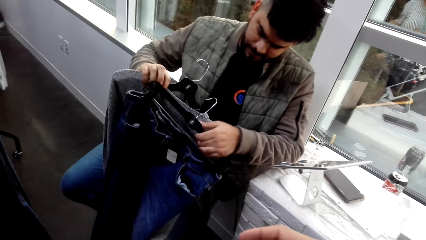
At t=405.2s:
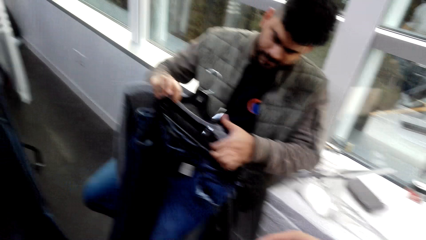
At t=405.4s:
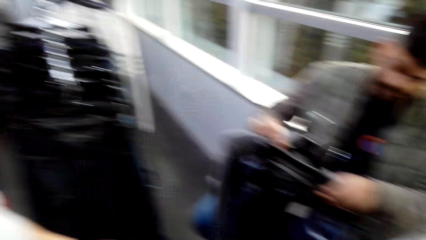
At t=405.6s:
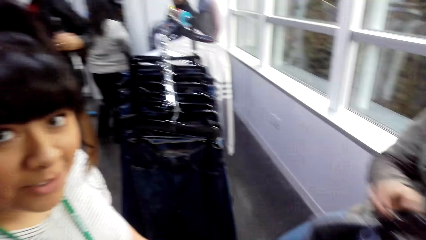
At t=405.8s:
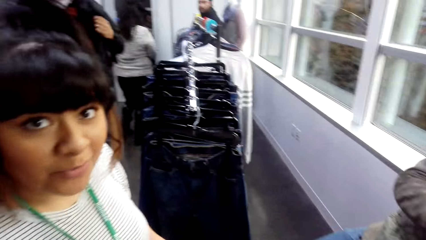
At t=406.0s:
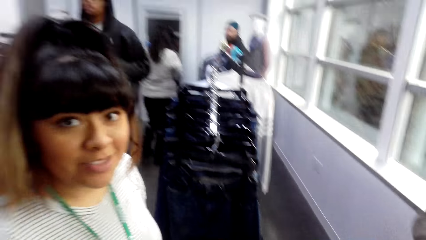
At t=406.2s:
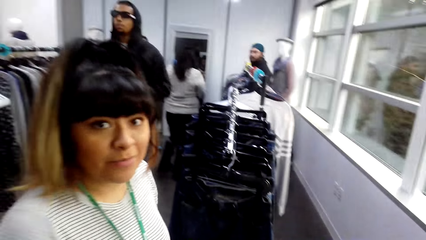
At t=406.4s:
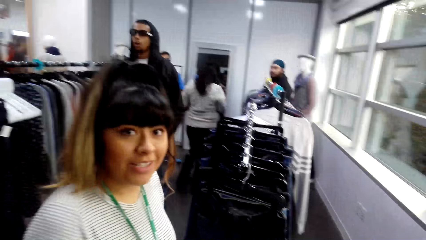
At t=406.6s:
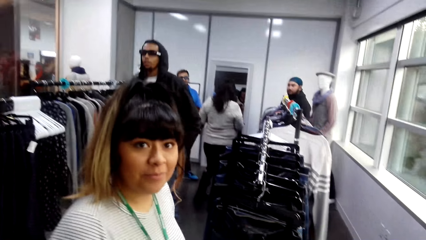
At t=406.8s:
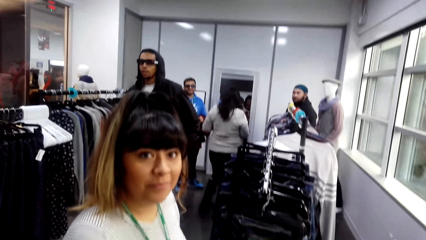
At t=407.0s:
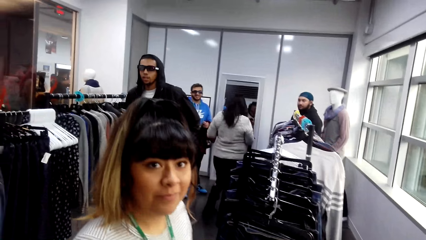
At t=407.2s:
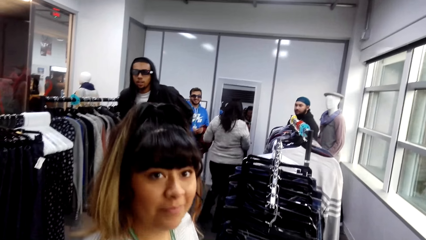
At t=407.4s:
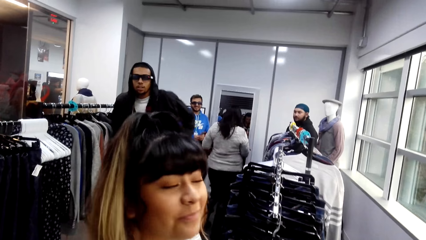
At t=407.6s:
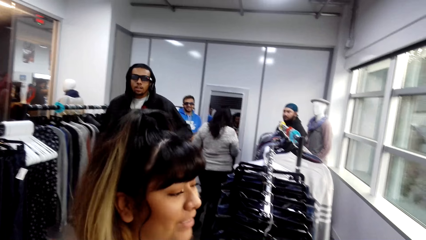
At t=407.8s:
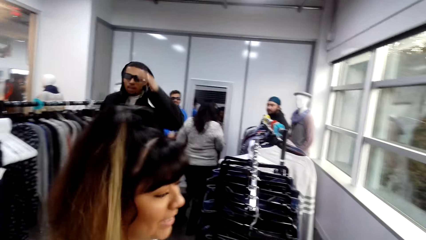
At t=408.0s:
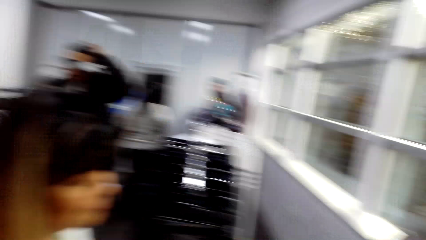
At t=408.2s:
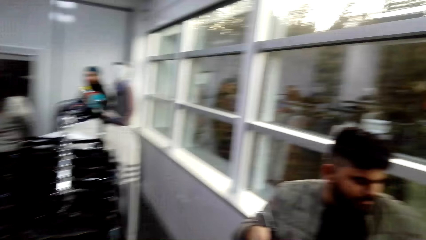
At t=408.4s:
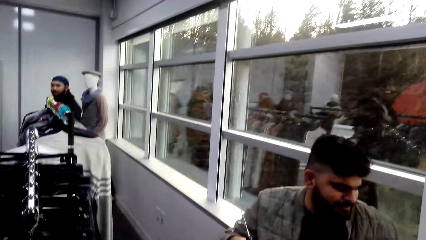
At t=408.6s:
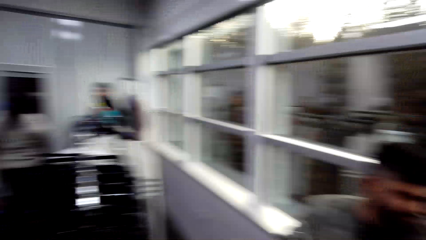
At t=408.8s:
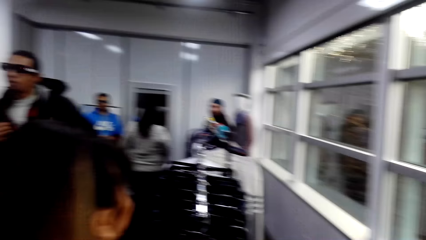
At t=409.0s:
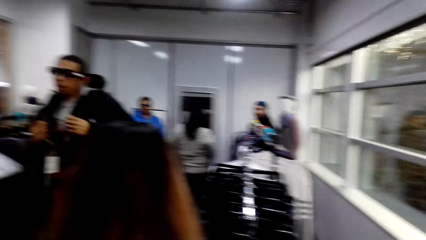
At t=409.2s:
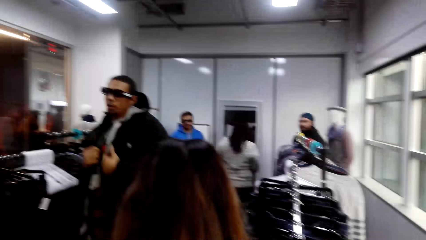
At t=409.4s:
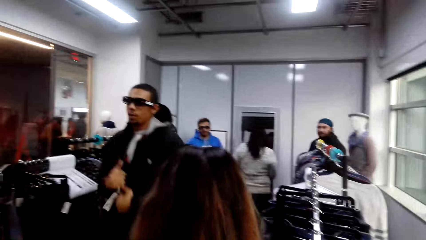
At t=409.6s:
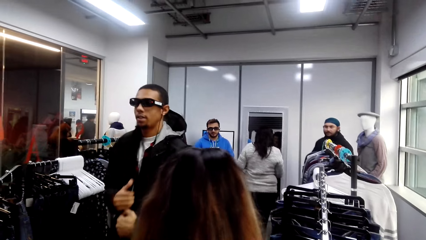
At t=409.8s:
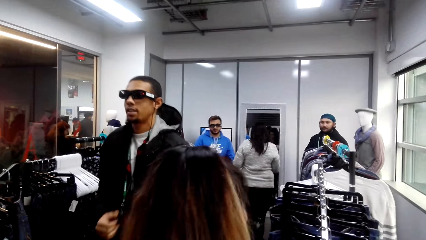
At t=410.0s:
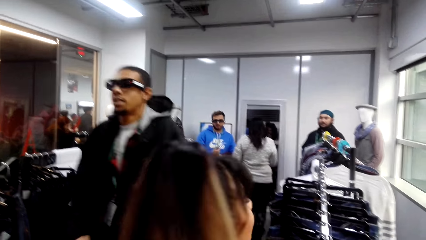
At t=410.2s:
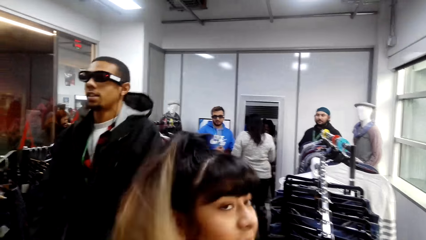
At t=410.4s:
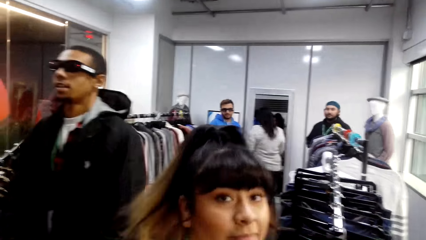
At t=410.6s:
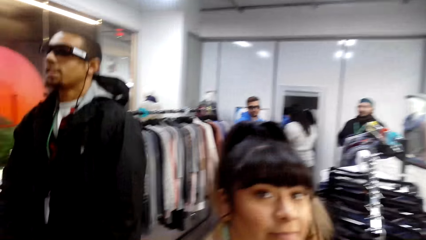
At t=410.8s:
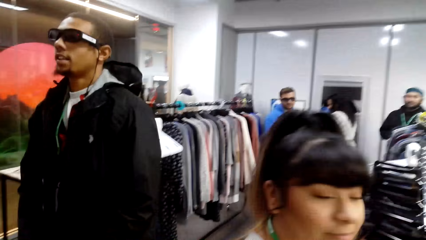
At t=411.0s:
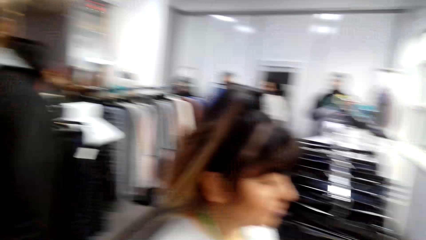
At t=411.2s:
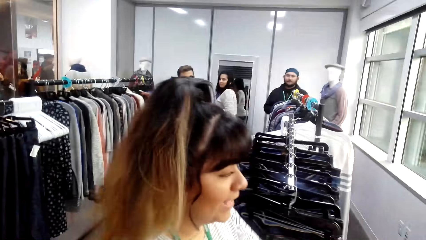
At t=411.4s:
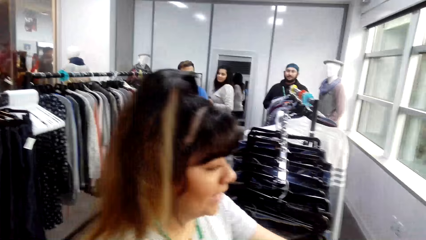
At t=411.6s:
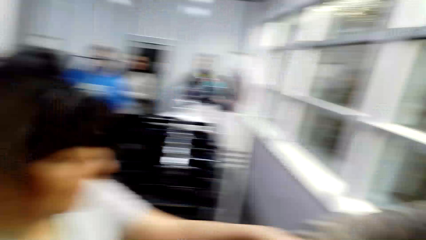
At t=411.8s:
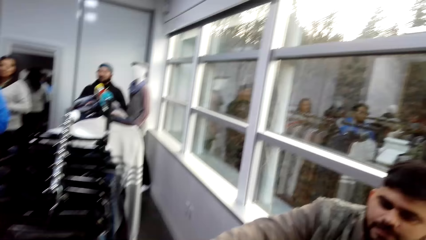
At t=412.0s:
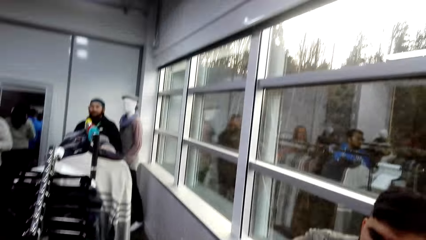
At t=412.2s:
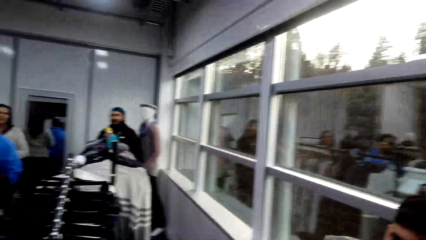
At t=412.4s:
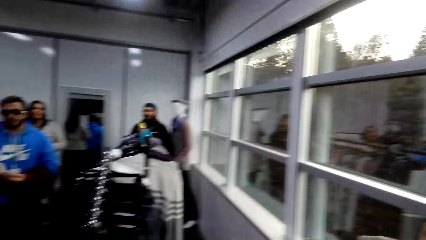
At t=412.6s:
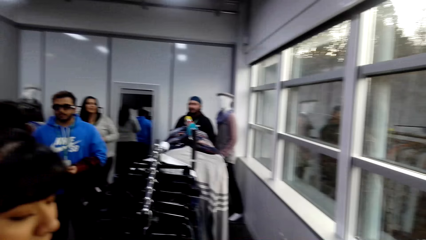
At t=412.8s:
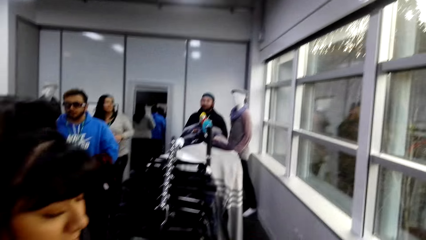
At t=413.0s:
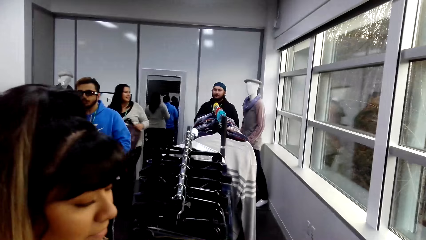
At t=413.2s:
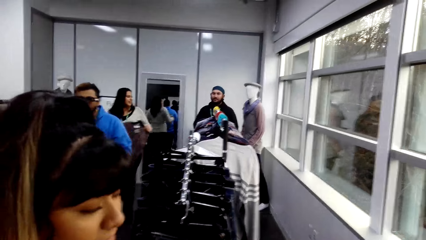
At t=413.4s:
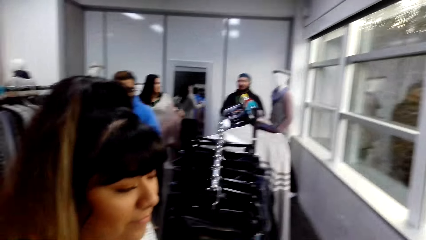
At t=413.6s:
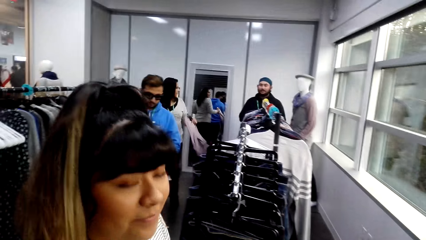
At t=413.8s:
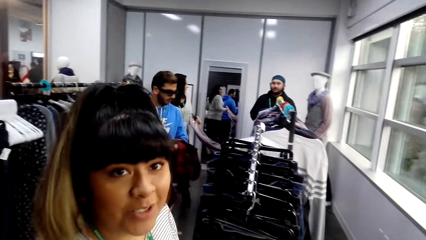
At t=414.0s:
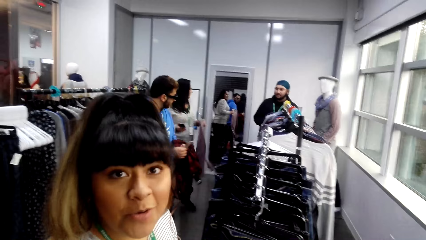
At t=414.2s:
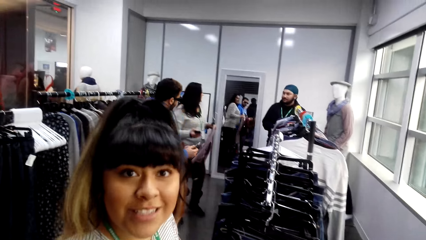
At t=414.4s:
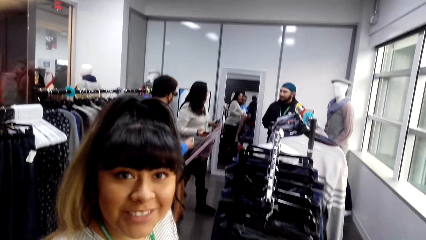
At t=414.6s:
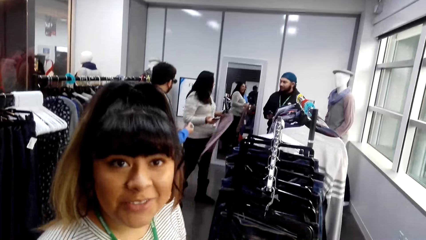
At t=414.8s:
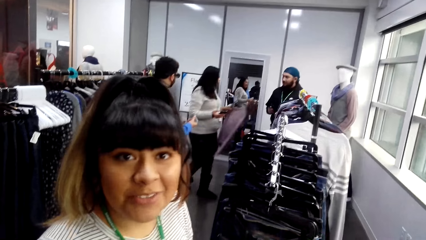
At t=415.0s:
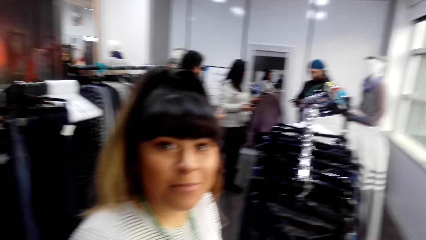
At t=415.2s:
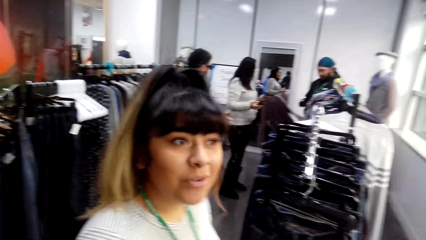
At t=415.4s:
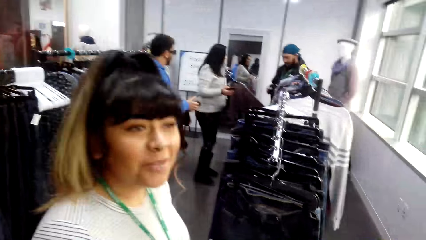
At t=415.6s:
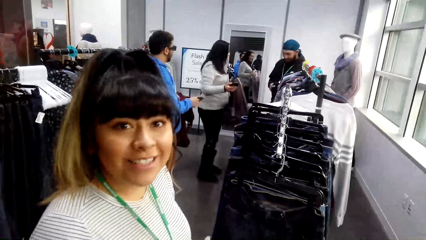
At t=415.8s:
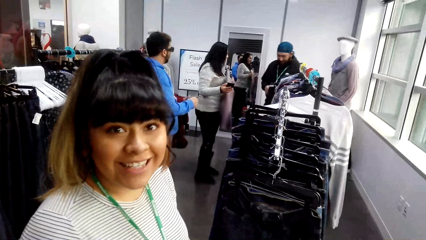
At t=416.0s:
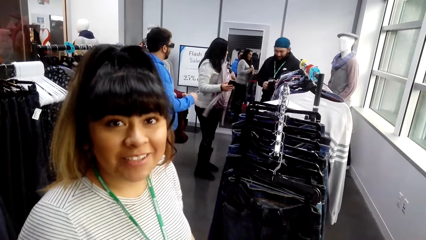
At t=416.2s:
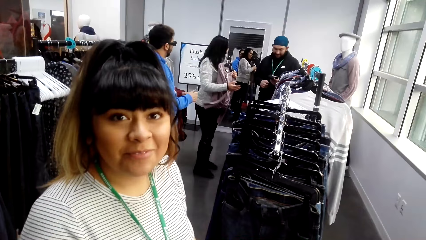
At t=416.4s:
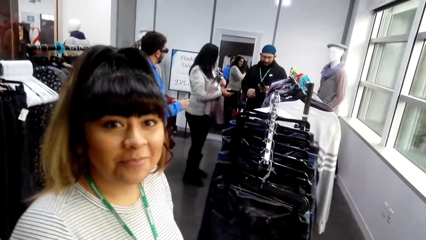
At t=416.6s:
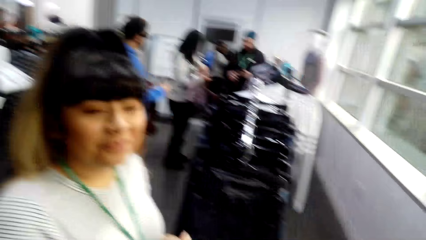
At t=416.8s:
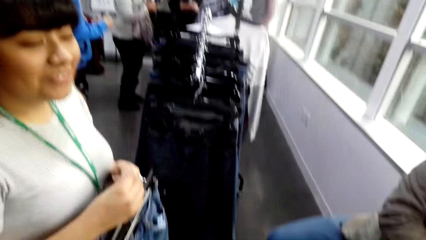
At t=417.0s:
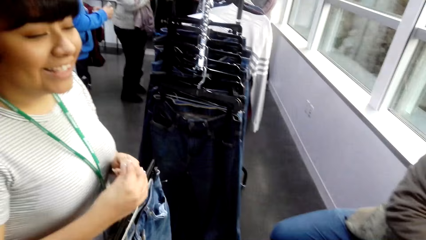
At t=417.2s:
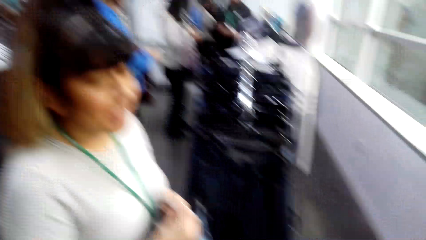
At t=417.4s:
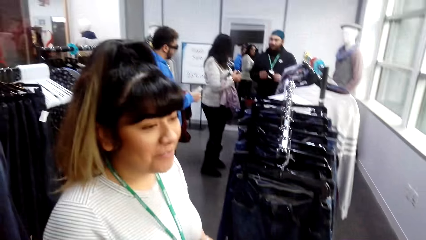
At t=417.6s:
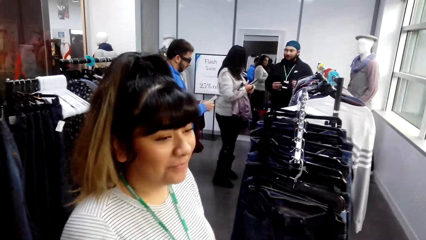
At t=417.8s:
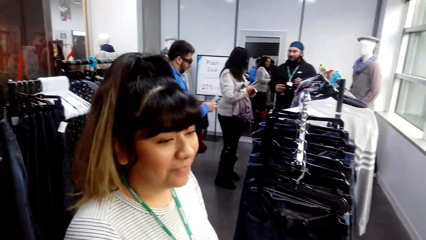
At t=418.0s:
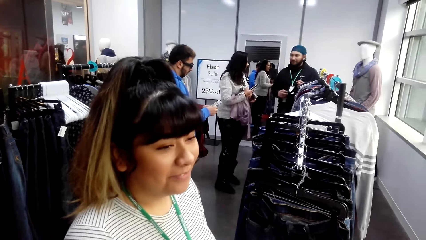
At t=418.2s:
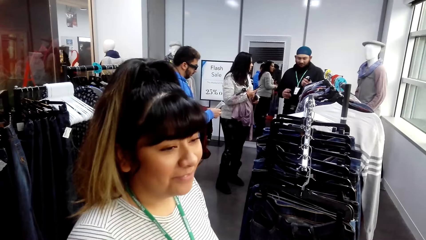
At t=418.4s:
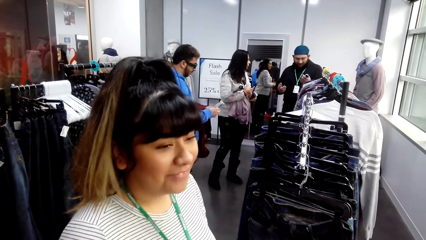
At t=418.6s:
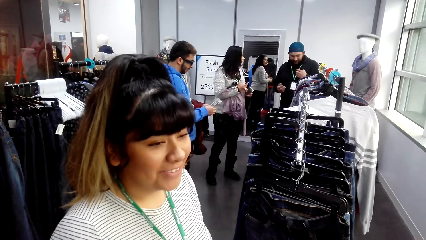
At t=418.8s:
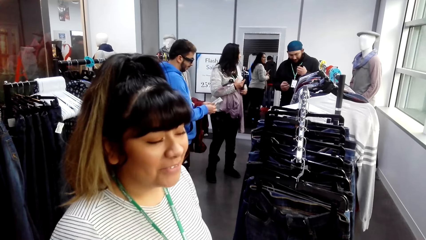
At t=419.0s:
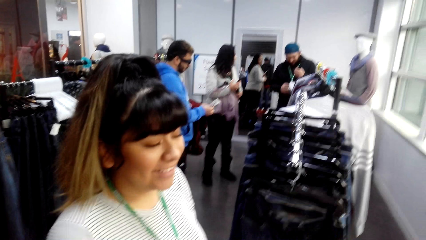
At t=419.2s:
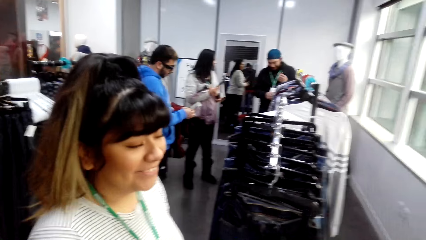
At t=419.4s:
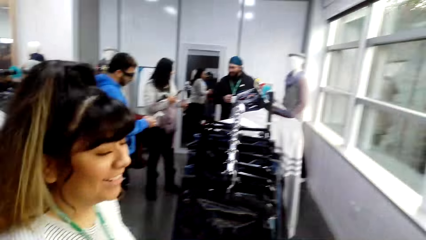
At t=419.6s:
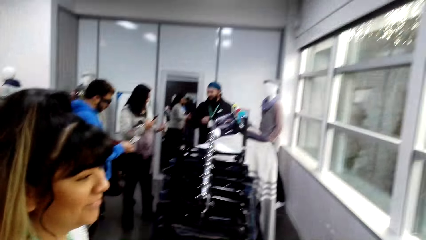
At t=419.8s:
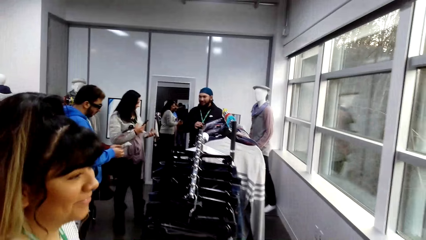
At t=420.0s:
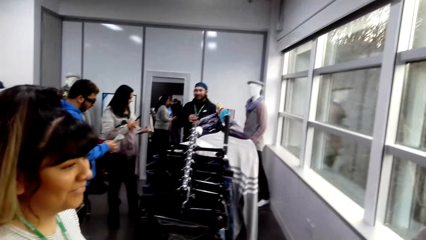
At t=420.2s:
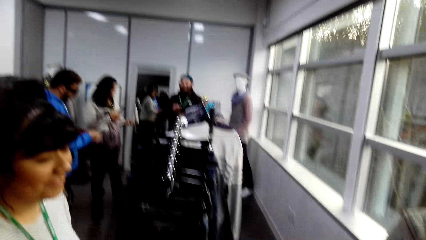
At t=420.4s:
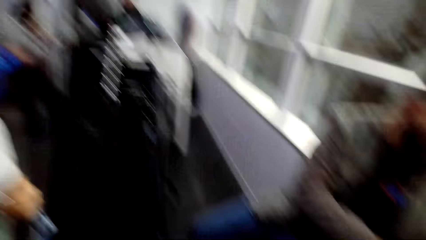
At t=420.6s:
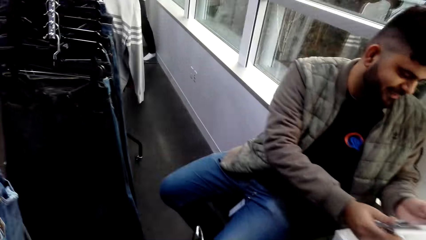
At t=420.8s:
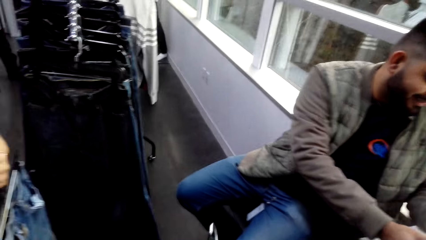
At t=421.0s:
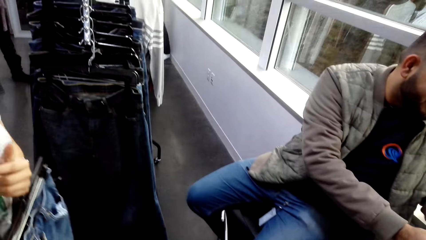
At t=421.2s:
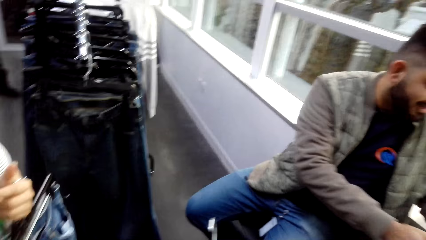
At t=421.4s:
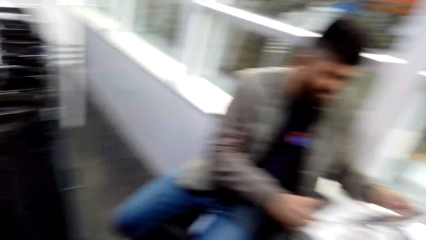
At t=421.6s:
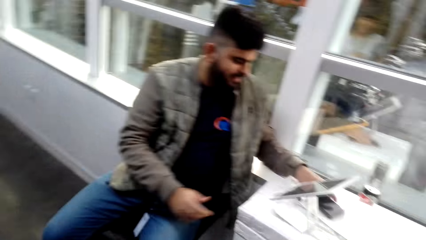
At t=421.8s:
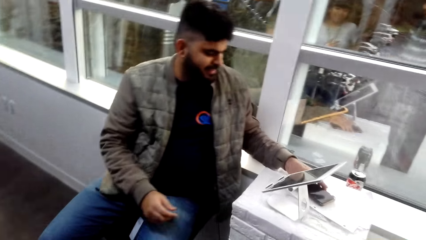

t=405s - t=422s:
The camera wearer converses with a man. They talk to the man.
